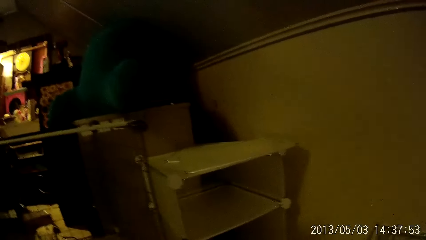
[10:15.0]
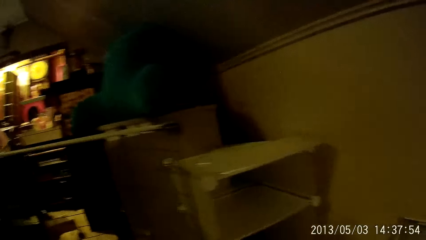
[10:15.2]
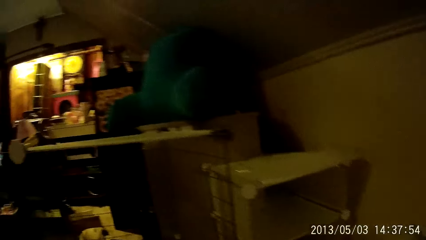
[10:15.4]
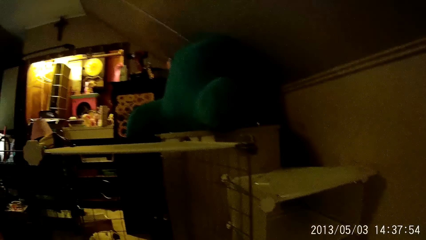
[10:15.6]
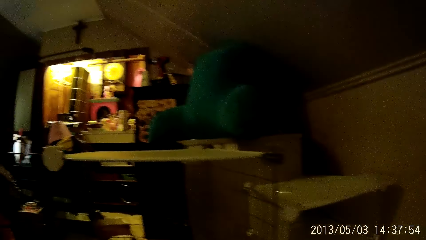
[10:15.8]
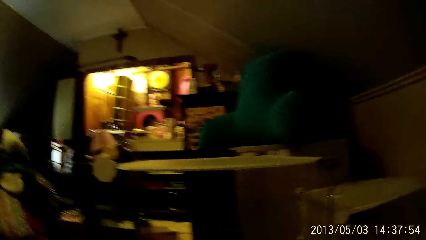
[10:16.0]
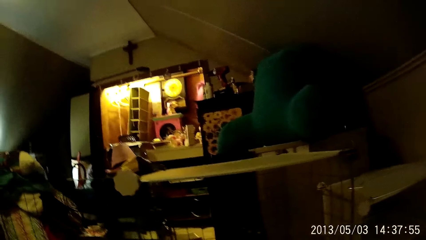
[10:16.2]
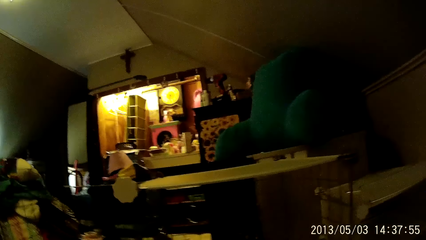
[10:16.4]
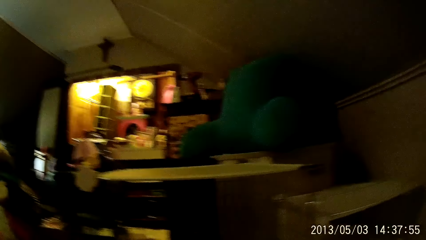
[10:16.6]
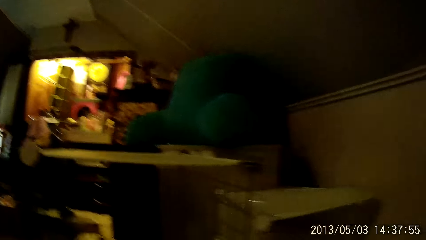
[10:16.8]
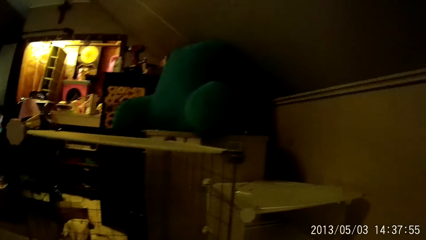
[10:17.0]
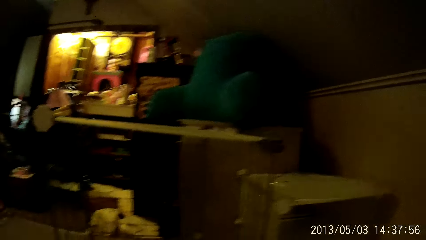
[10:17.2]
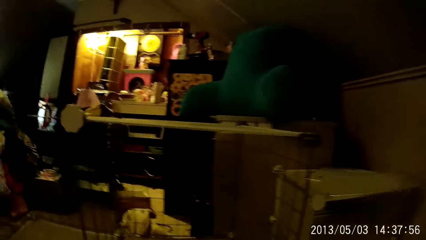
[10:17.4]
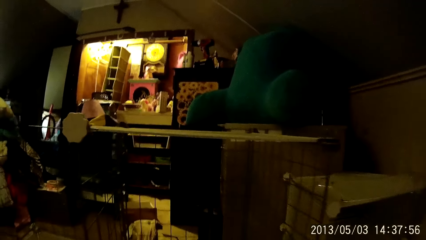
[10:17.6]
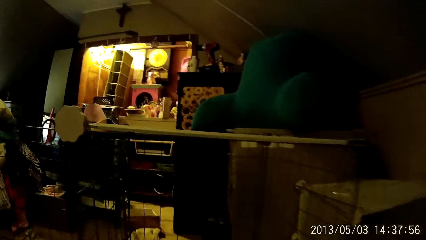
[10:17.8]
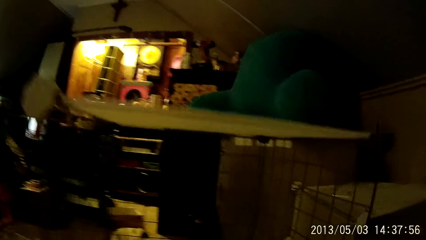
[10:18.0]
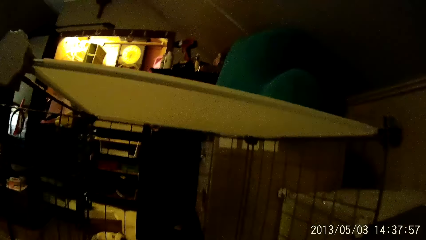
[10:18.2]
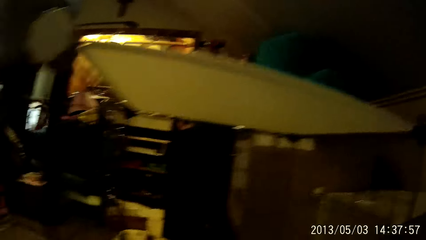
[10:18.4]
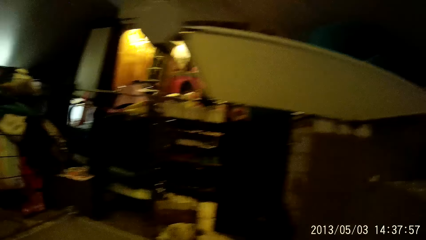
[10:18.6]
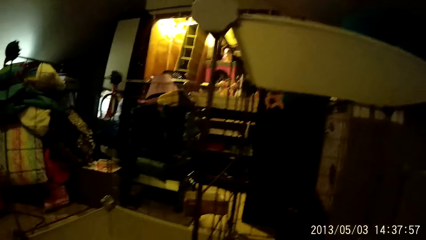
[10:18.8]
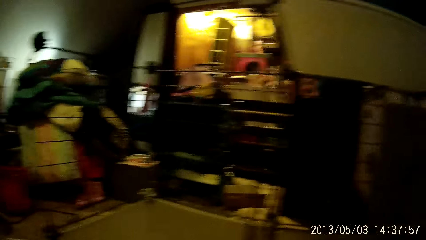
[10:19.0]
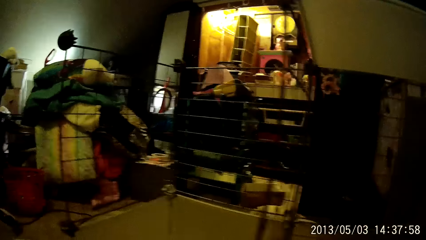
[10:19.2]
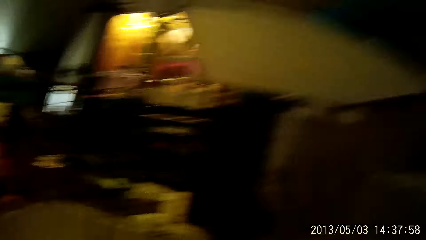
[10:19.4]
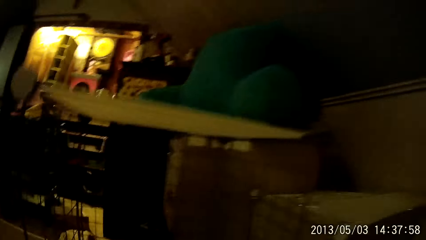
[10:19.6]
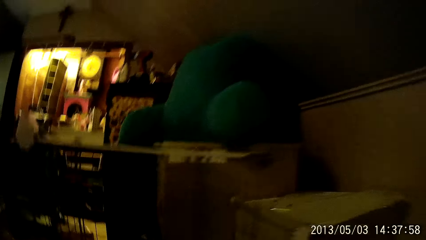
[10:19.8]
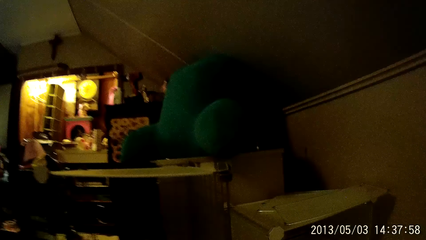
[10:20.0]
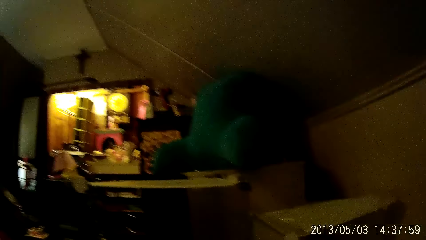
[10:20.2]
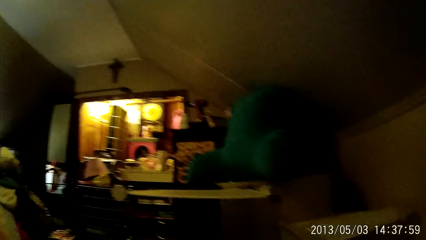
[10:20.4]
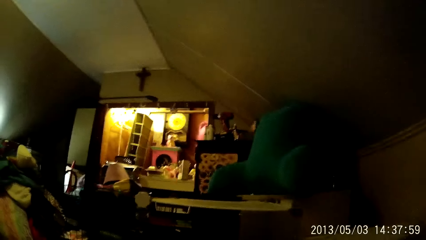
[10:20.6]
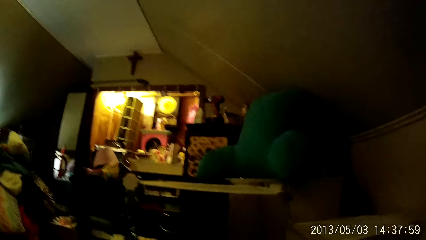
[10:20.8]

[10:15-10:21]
The camera wearer looks around the room.

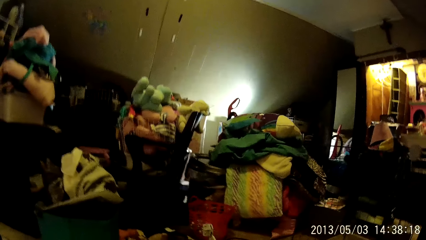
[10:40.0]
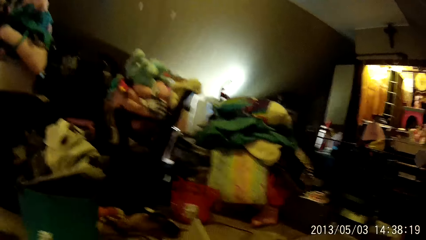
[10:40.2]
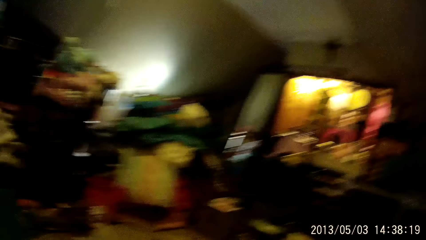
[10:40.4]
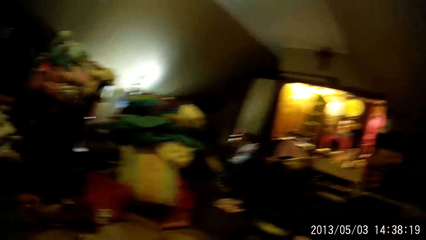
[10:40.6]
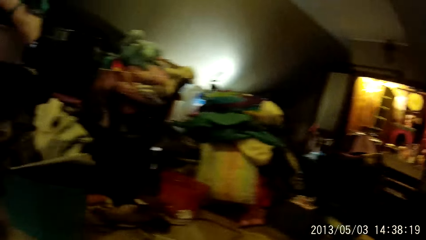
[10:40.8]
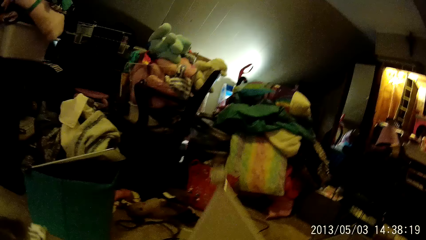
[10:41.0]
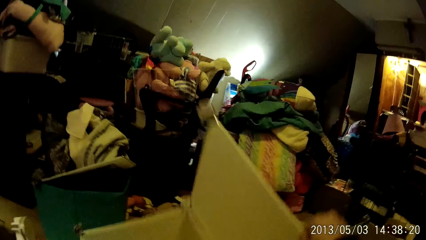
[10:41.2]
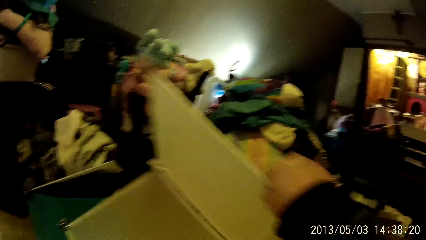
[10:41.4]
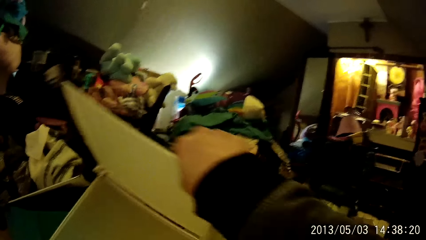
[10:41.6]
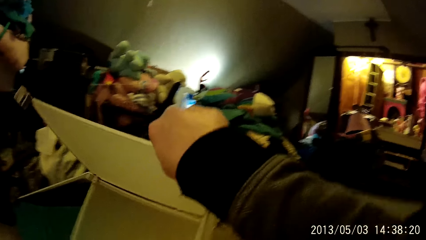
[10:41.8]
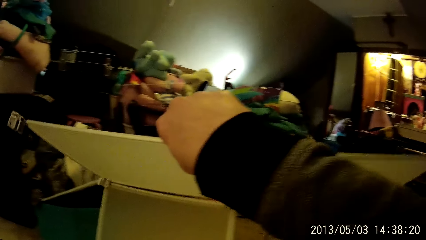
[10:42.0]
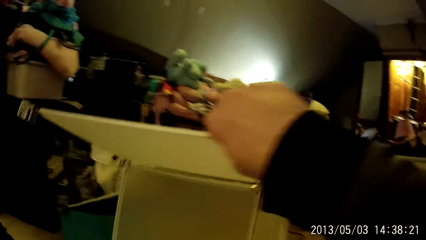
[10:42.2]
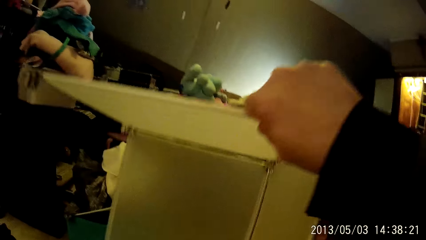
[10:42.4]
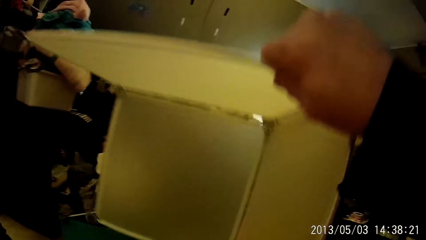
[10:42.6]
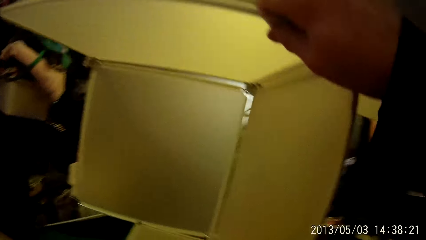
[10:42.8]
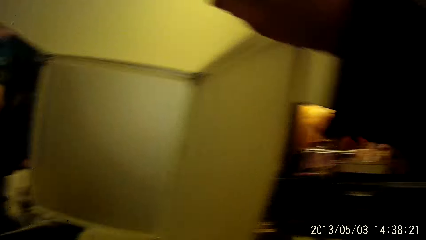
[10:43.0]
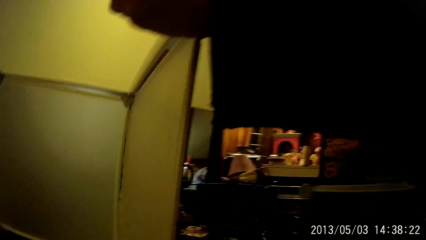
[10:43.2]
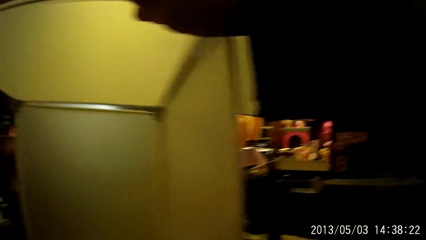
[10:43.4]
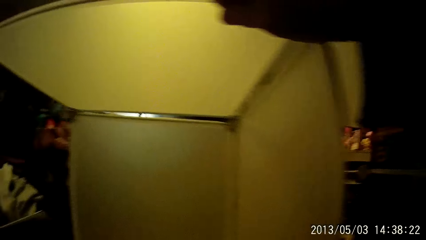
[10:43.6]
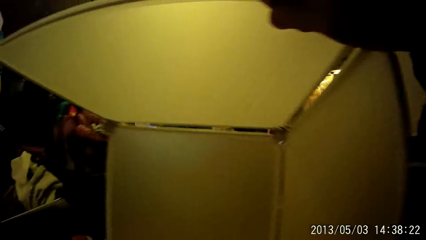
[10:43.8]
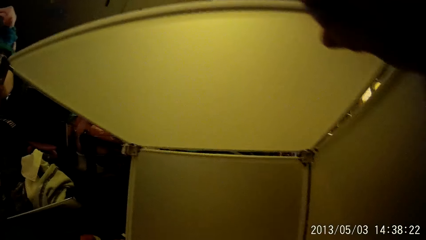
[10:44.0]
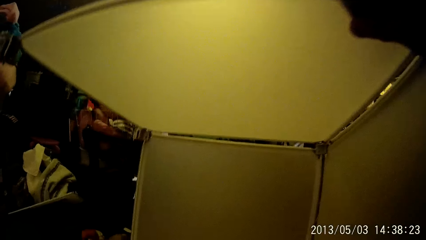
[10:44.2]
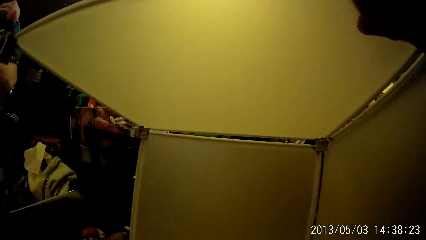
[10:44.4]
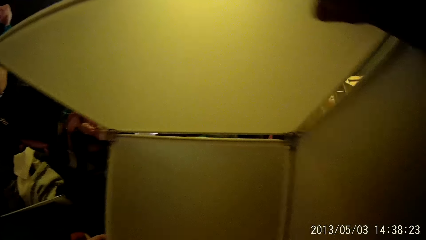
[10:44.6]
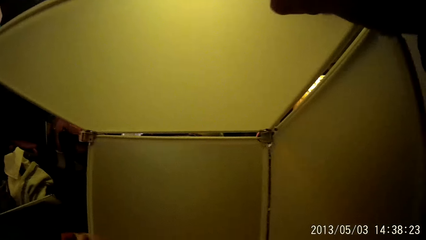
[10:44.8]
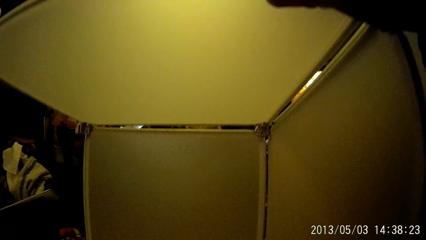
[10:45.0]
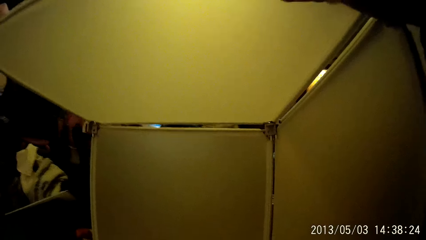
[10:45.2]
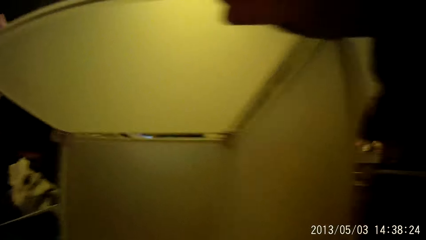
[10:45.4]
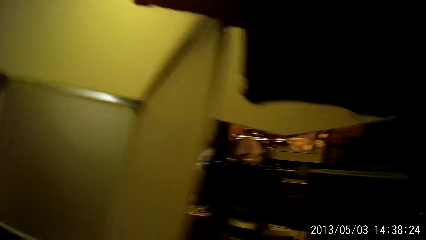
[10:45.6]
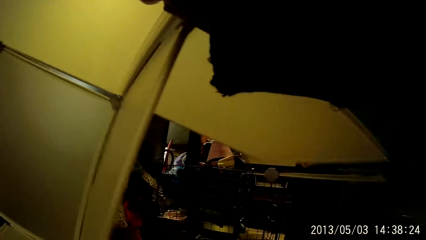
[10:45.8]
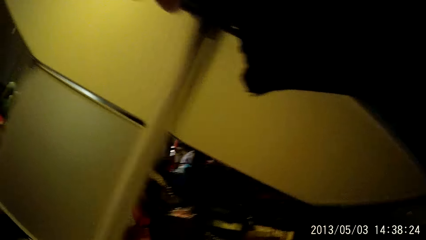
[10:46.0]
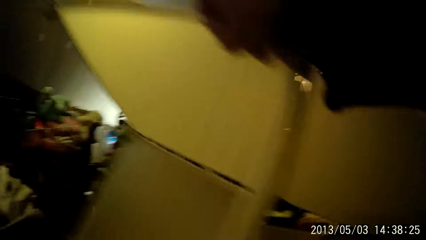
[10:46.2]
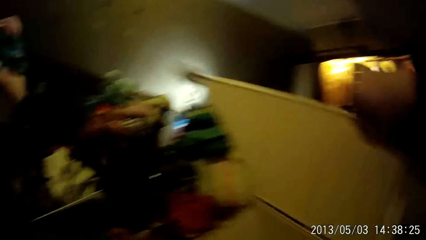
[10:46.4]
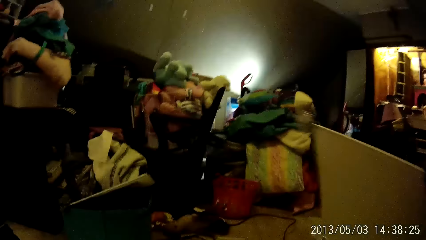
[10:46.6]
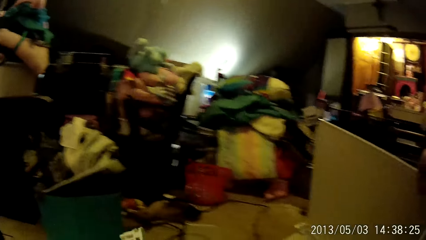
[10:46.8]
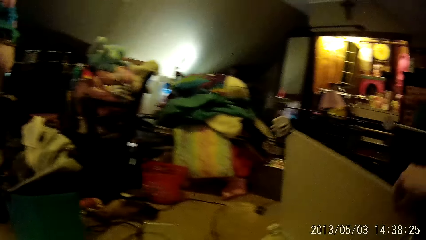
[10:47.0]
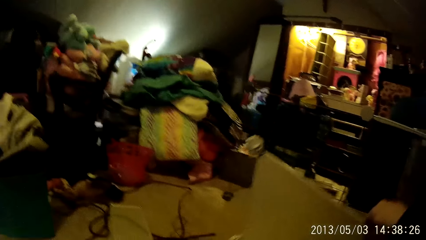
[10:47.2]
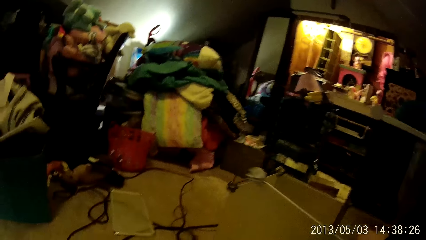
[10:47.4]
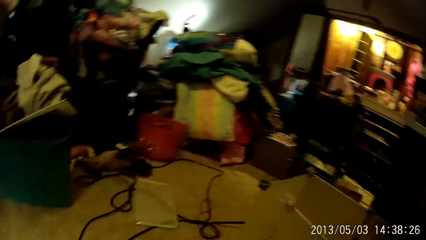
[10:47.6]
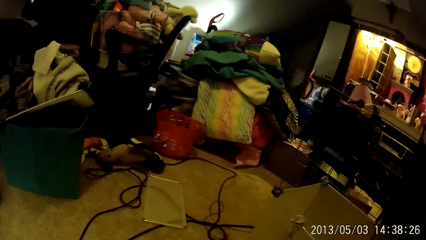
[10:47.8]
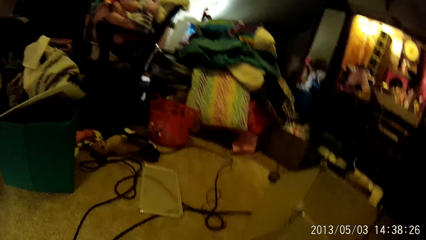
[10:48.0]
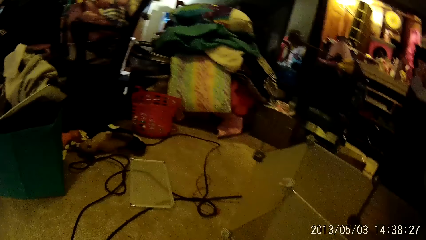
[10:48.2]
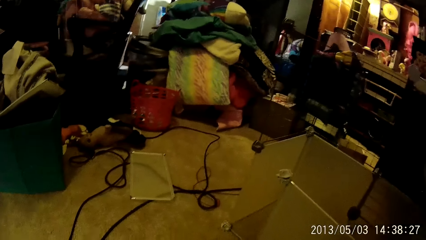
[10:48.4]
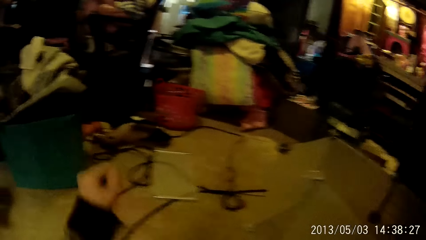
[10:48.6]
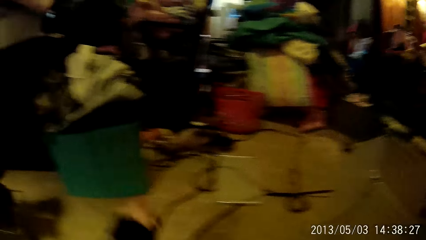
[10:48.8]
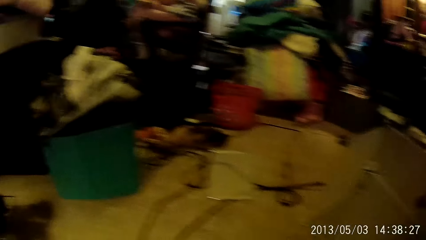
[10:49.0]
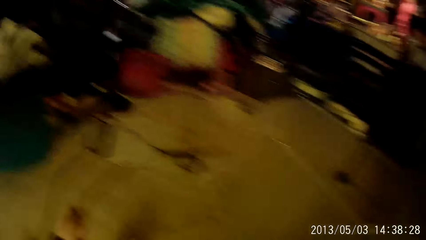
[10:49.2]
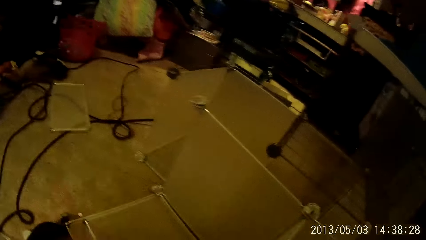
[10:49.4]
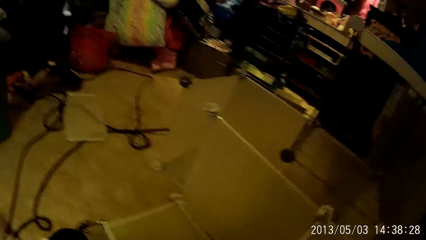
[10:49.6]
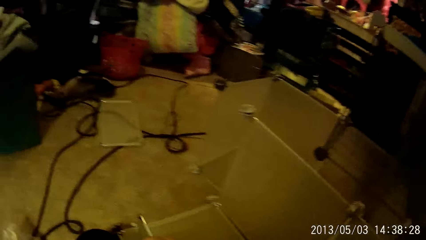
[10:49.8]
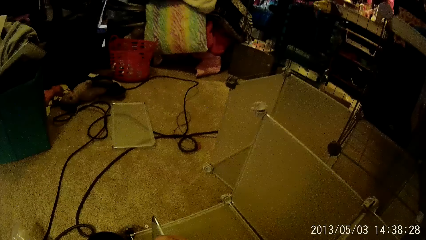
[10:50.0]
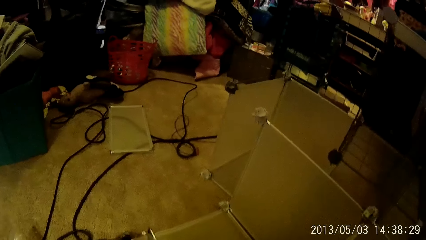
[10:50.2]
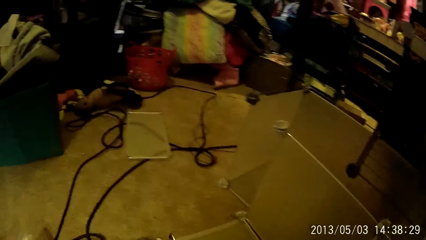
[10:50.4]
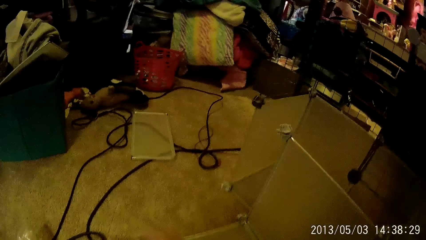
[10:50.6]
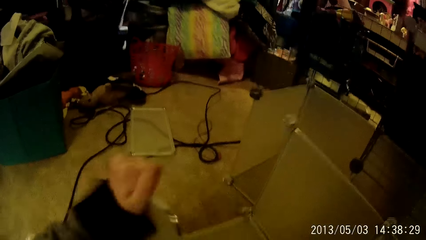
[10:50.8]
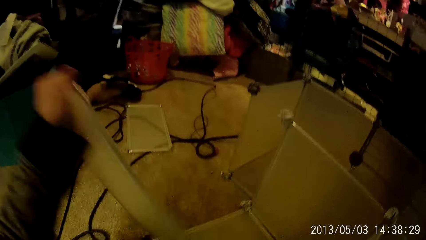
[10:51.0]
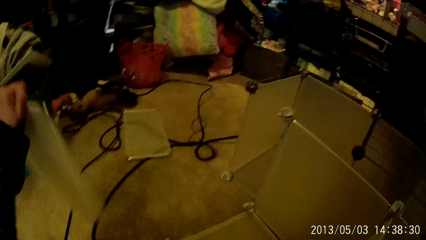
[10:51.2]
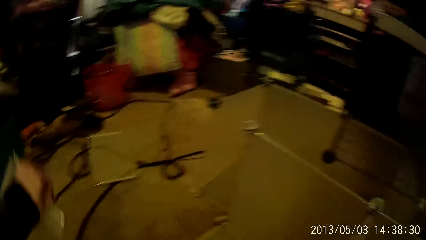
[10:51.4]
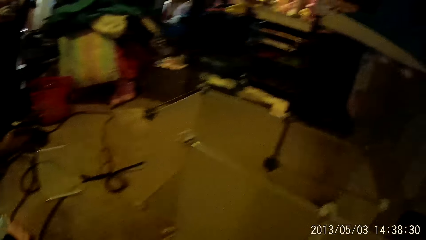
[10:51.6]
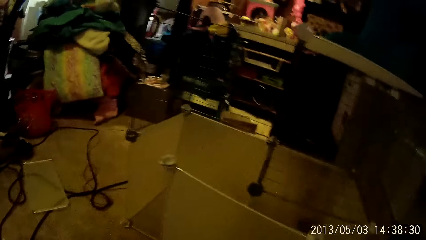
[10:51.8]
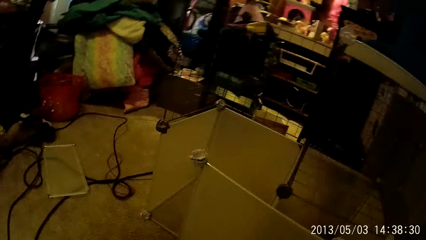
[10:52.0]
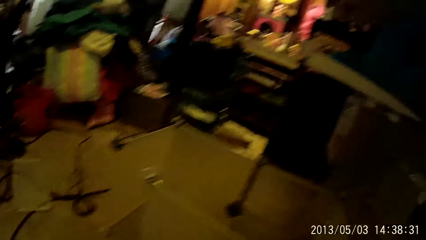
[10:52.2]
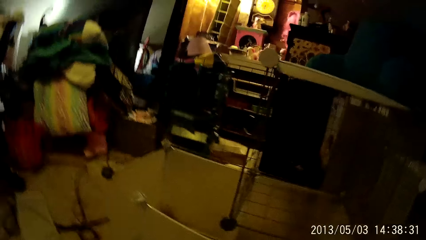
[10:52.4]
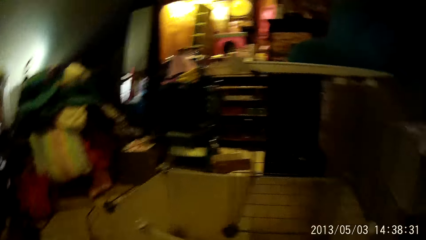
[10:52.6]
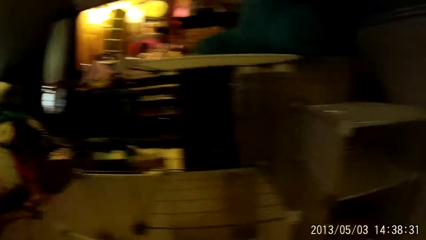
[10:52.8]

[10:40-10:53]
The camera wearer carries a panel with his right hand. He dismantles the board. He fixes the panel with his left hand, removes the panel with his left hand, and drops the panel on the floor with his left hand.
